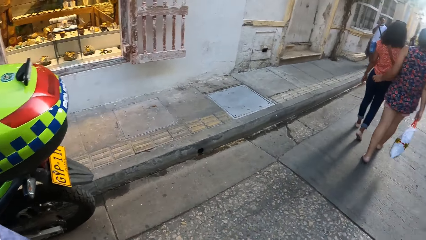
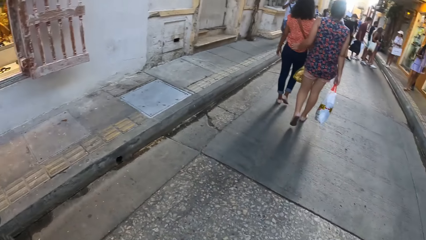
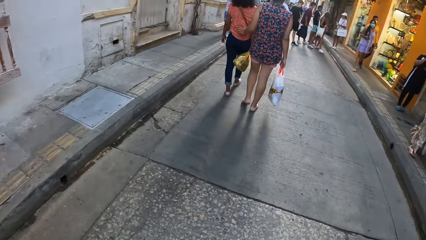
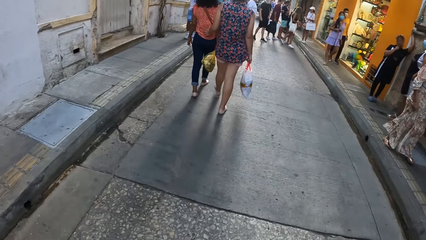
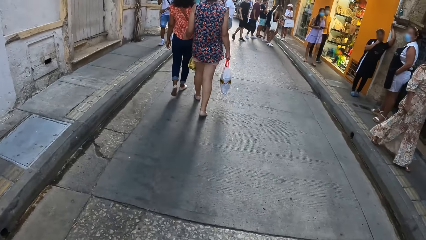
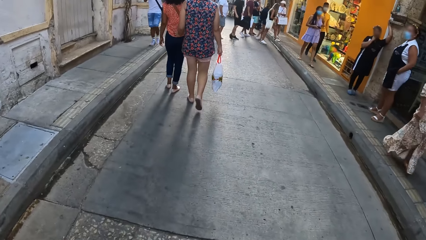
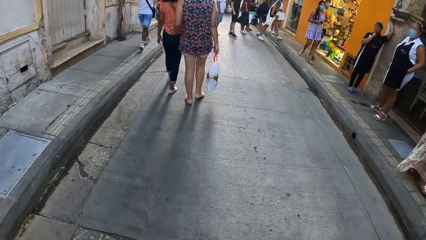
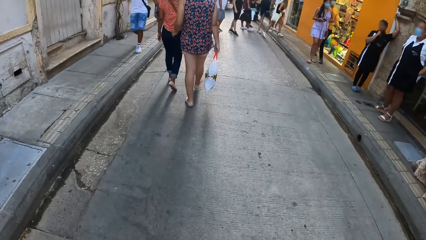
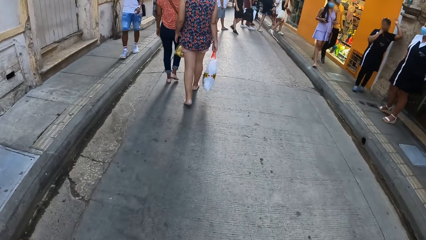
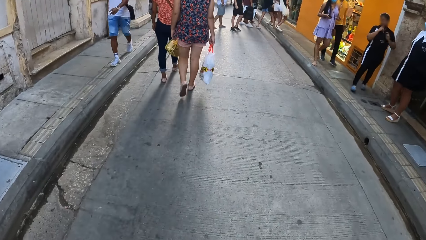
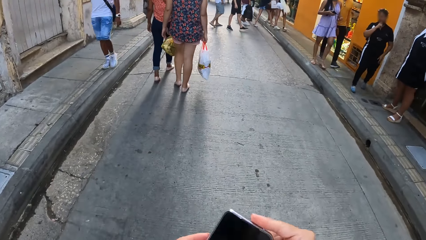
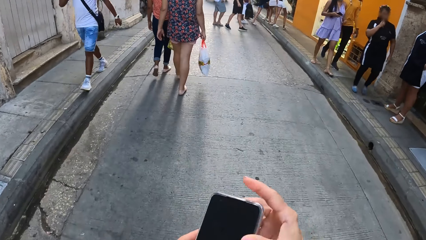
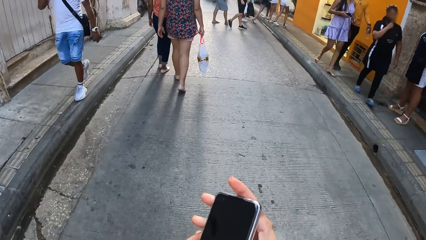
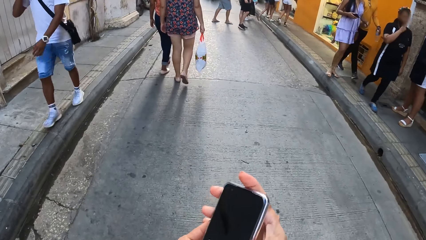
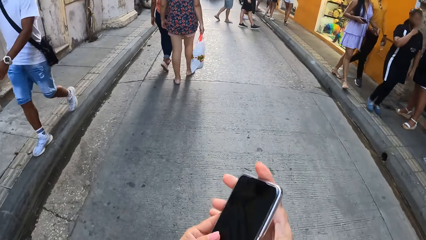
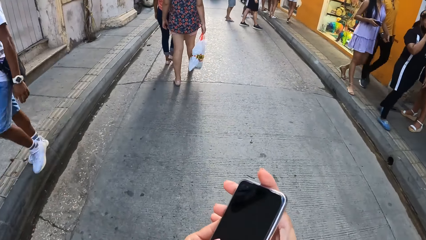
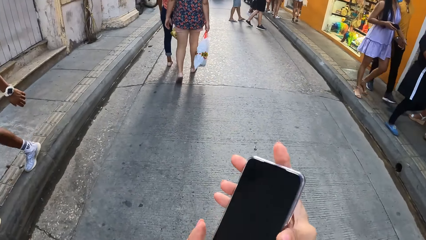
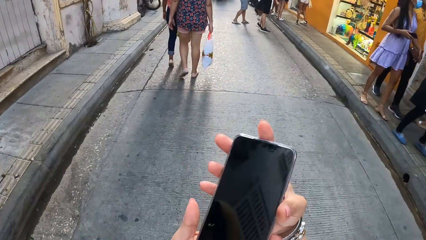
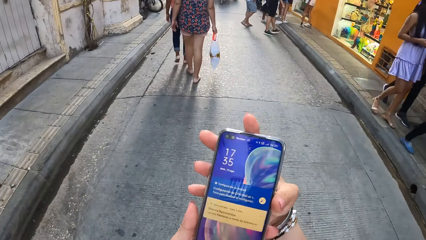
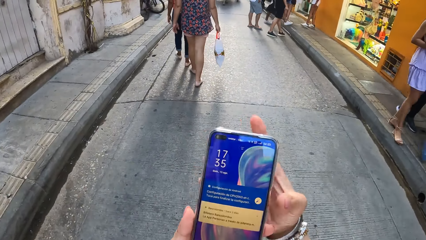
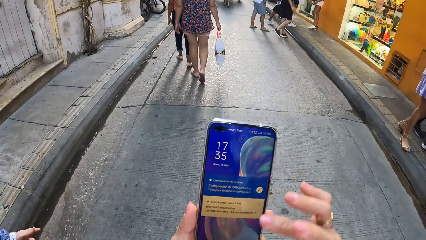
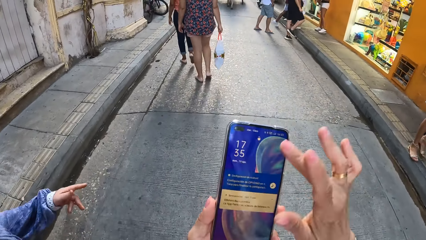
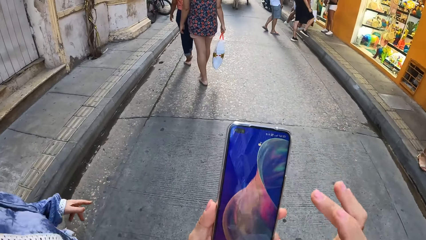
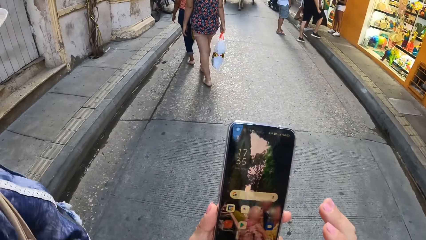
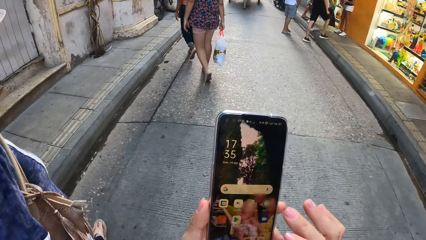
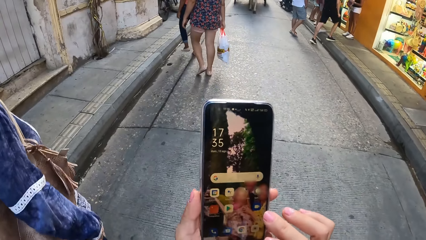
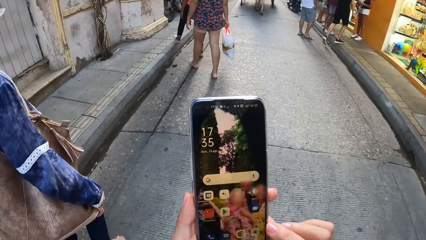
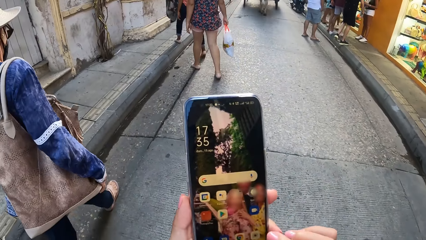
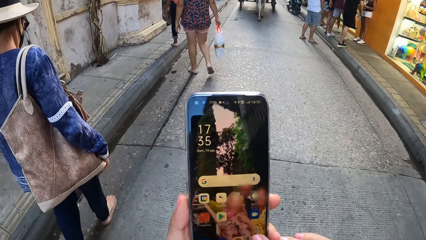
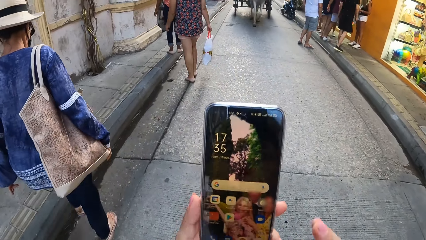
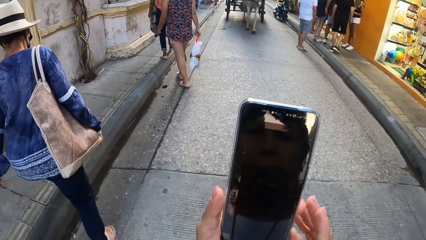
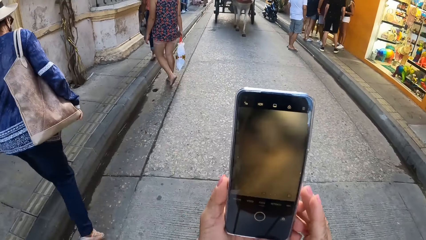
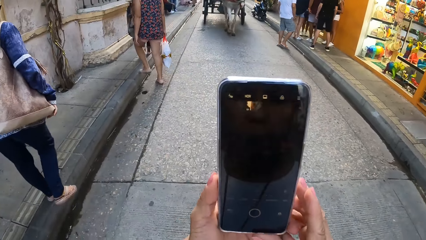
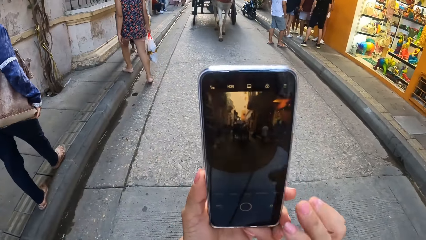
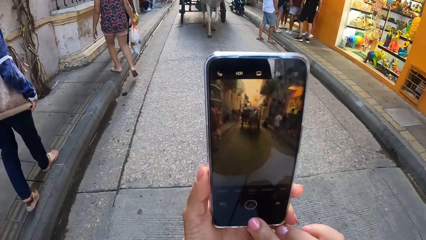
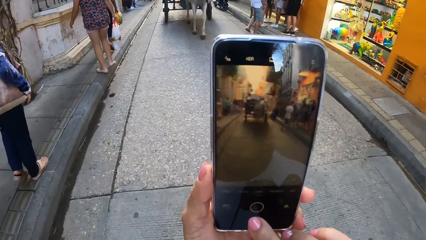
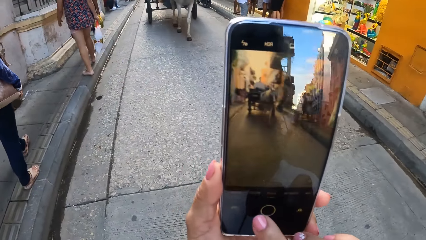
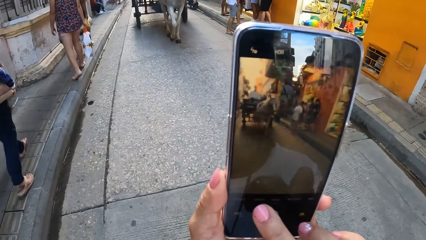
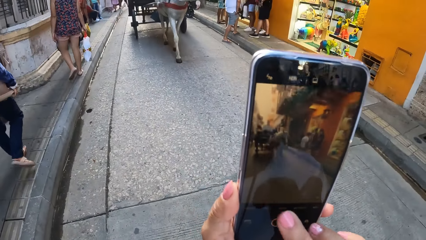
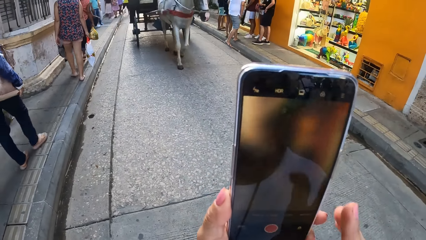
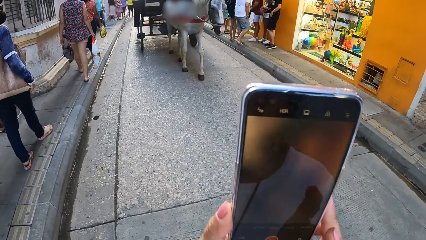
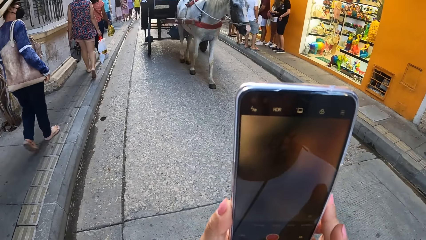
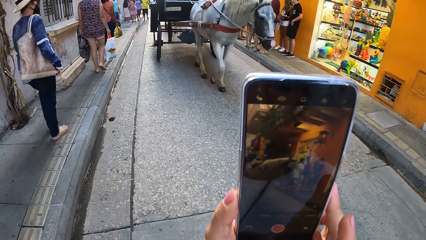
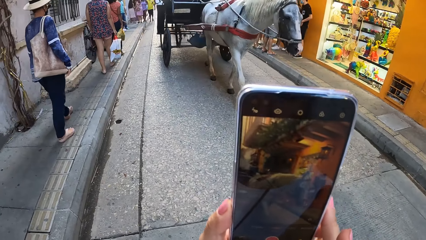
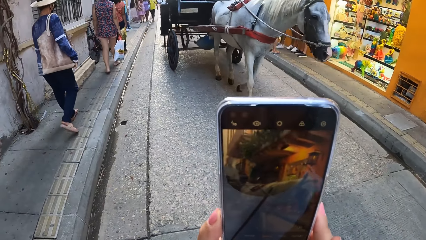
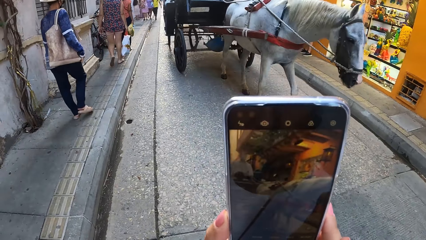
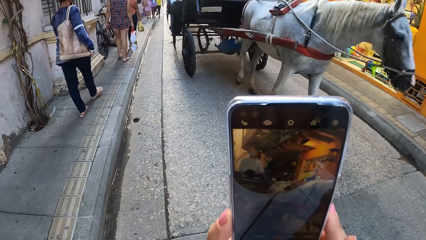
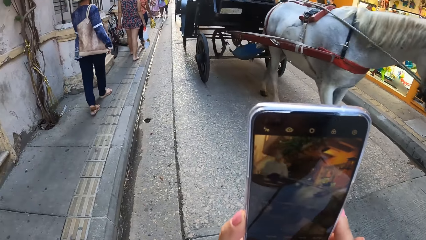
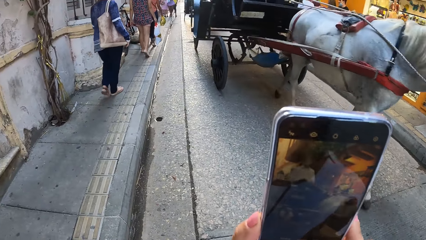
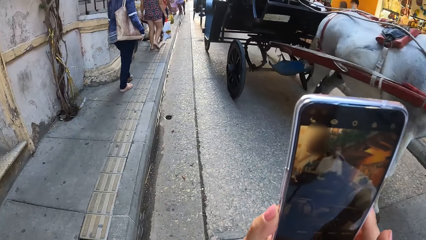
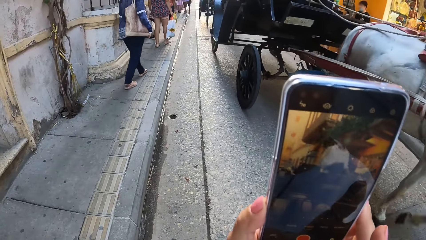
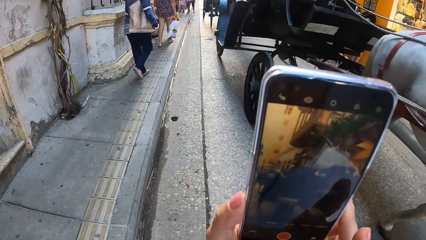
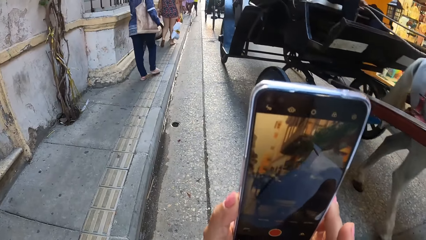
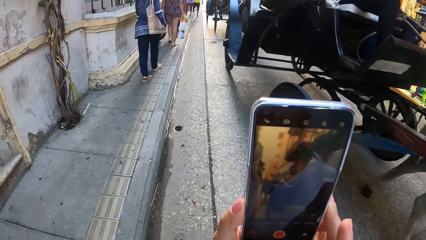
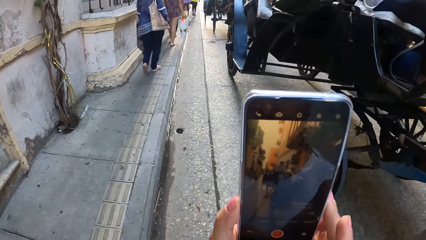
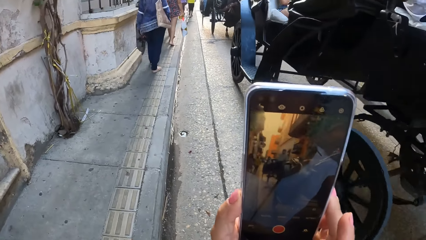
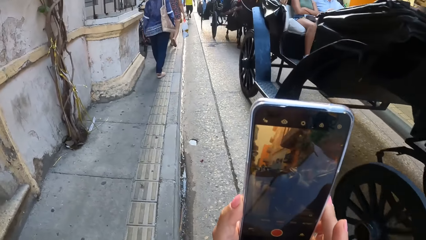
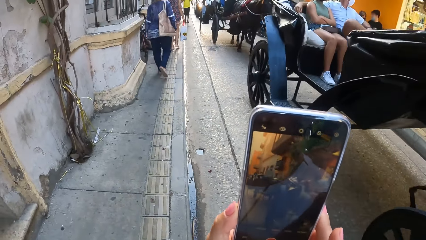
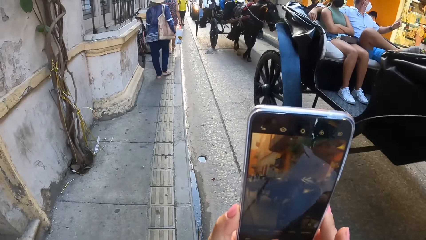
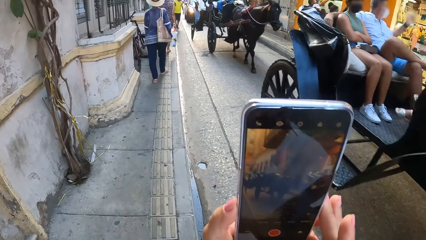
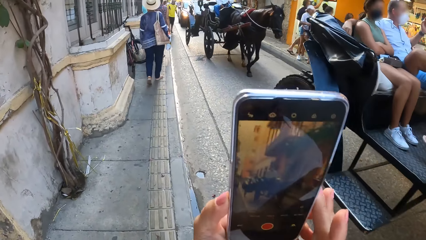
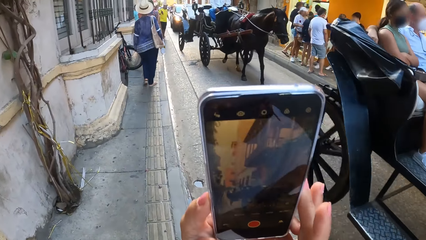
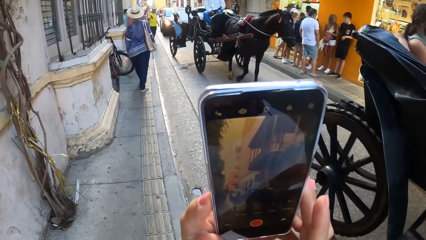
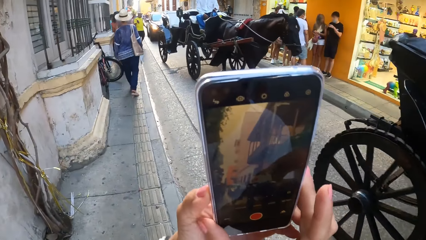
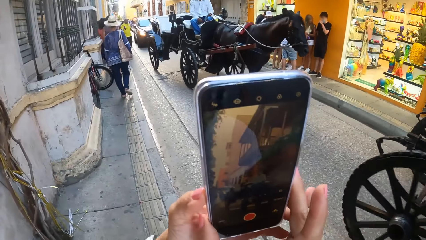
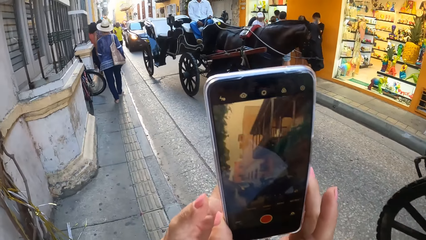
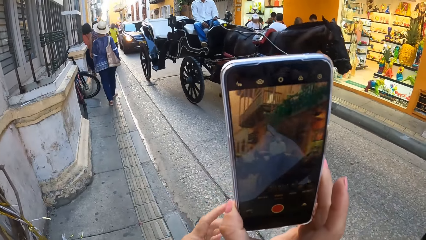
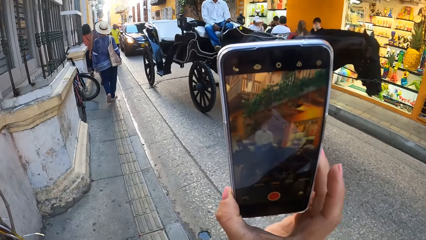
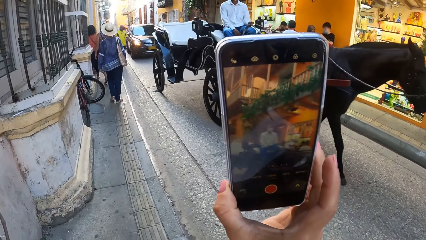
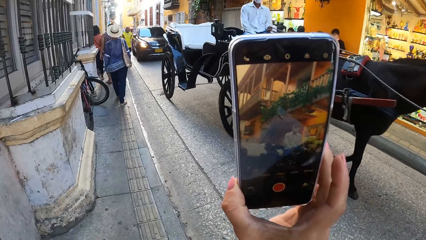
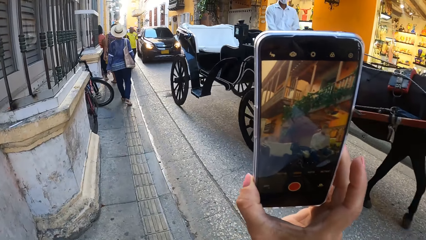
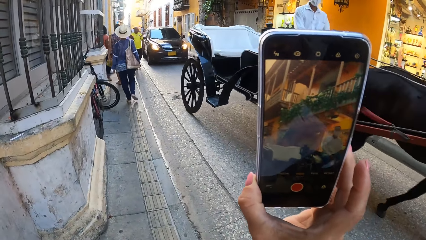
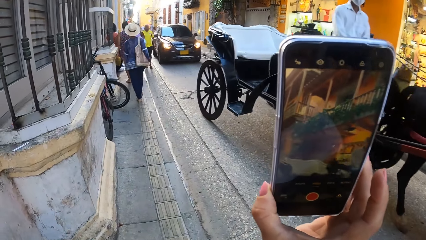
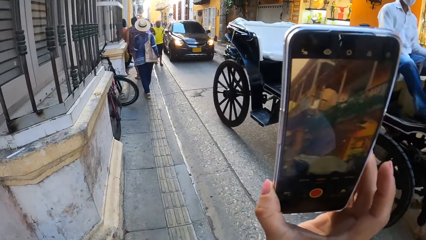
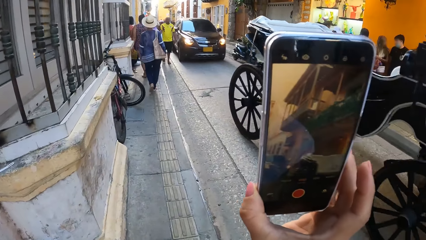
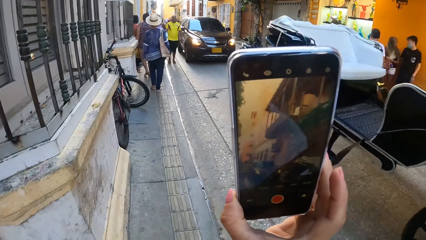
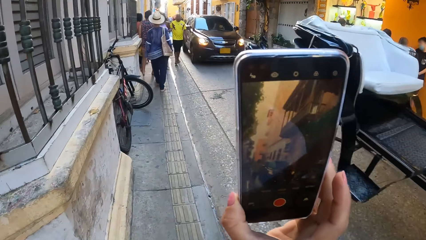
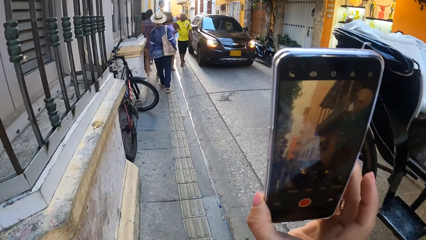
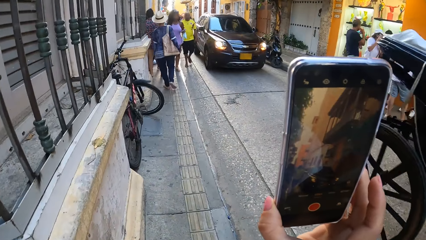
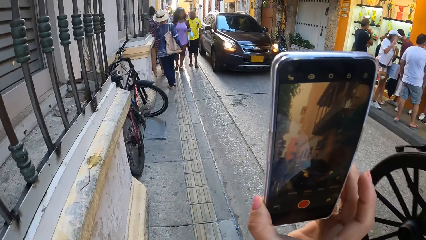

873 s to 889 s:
The camera wearer adjusts the phone. They operate the phone. They record around the street with the phone.
